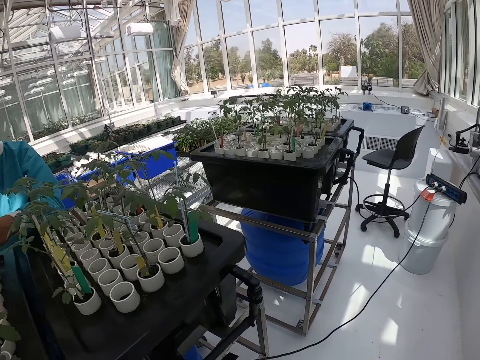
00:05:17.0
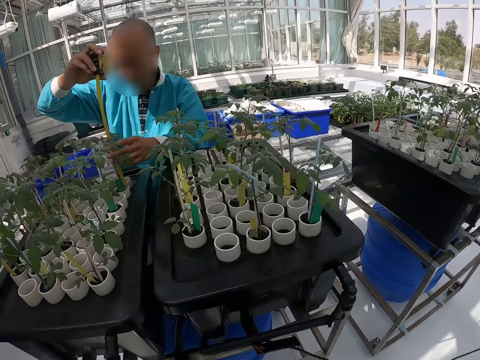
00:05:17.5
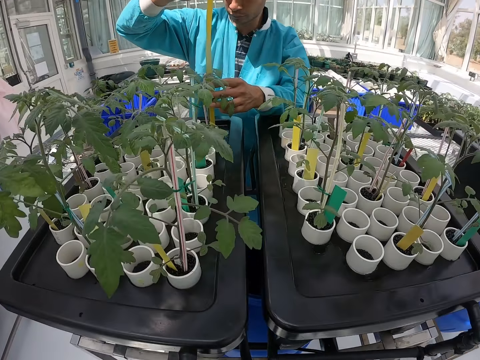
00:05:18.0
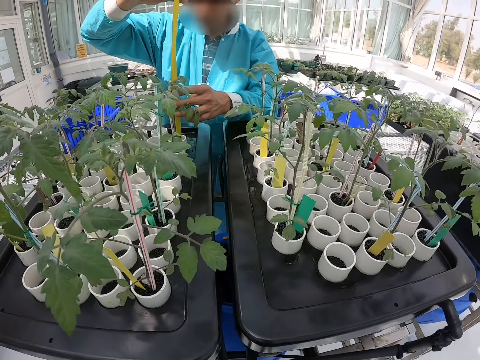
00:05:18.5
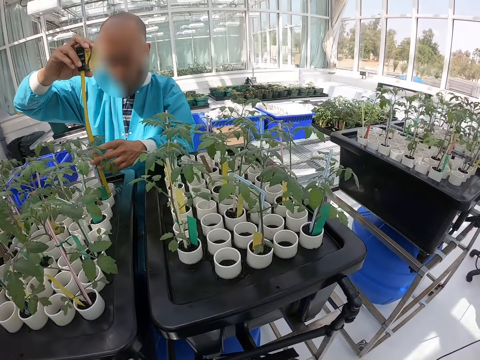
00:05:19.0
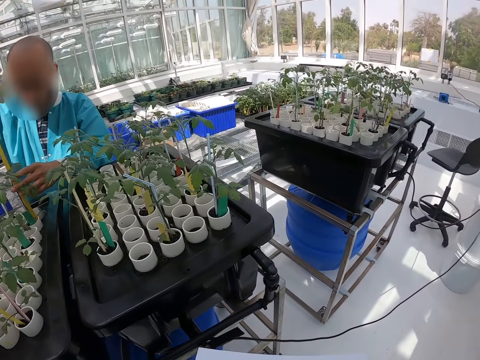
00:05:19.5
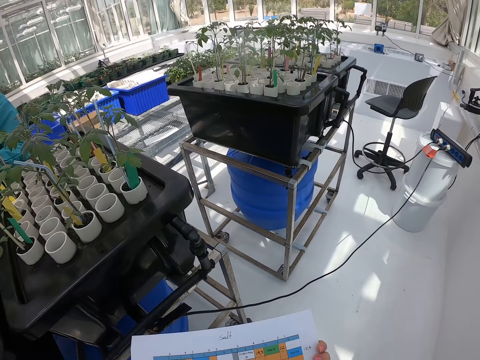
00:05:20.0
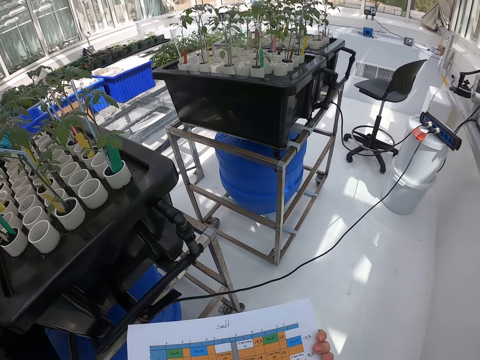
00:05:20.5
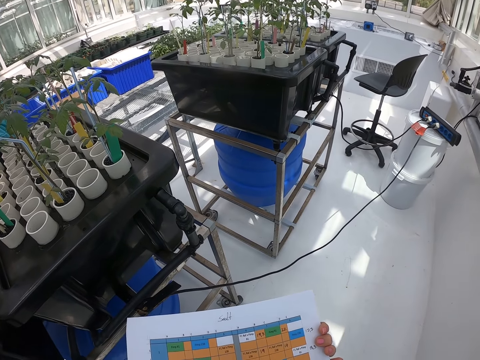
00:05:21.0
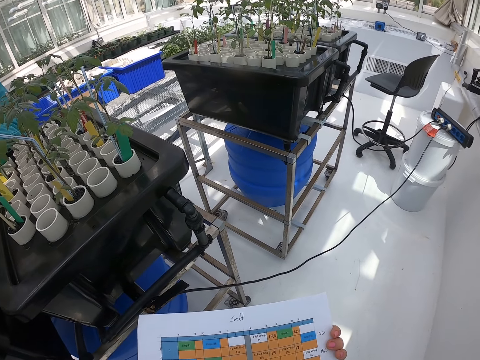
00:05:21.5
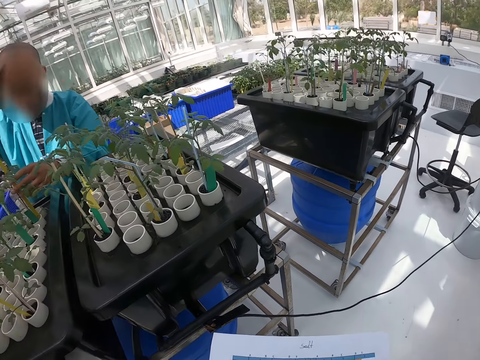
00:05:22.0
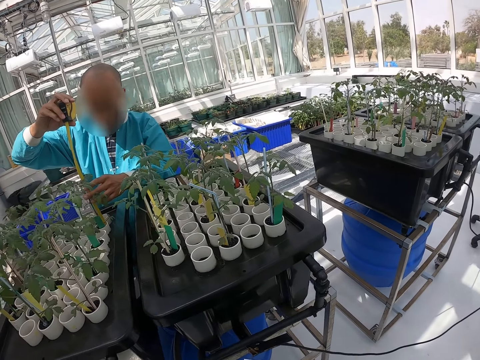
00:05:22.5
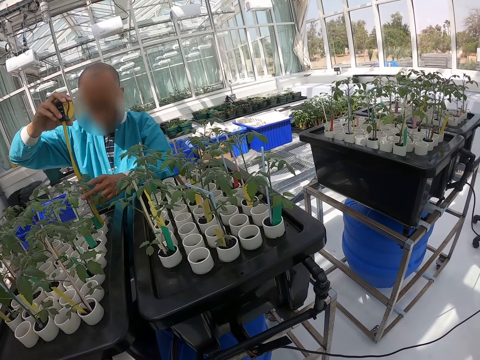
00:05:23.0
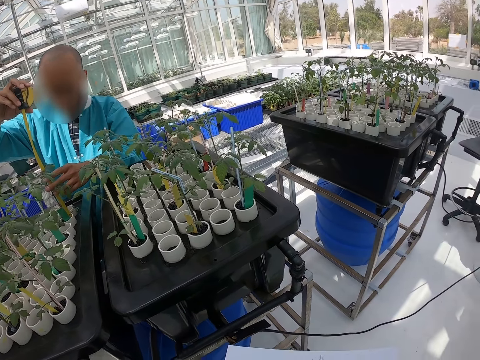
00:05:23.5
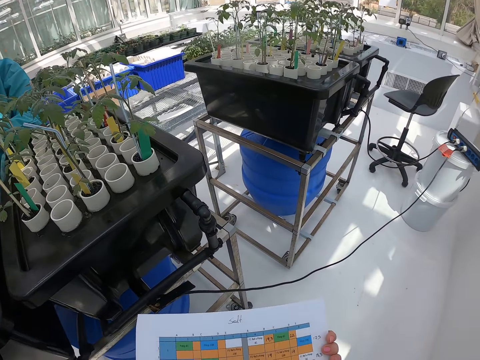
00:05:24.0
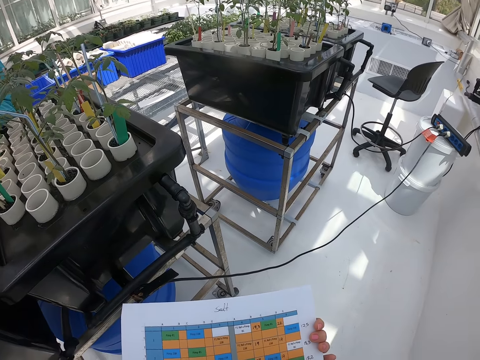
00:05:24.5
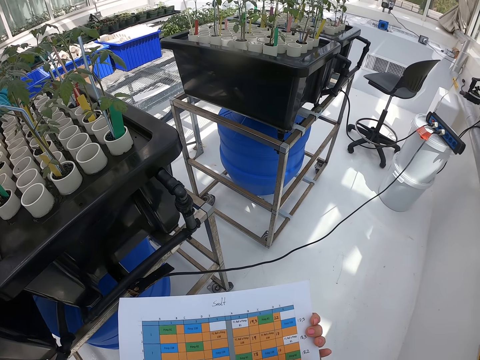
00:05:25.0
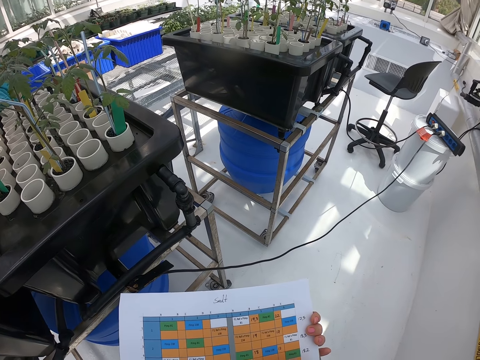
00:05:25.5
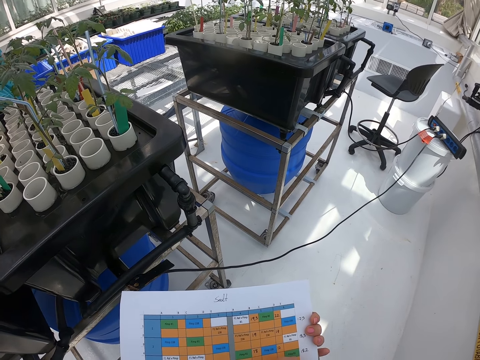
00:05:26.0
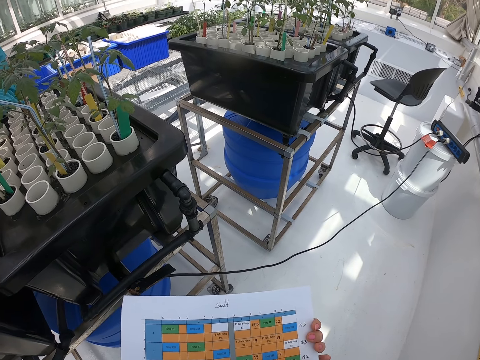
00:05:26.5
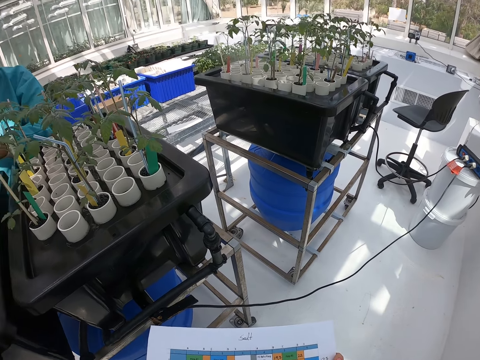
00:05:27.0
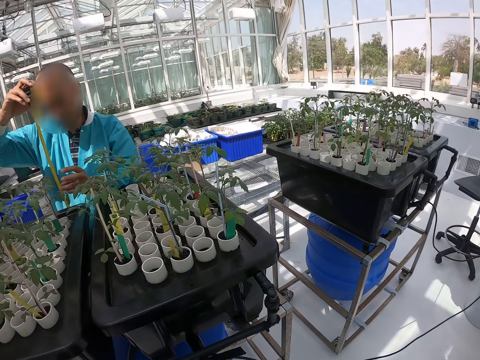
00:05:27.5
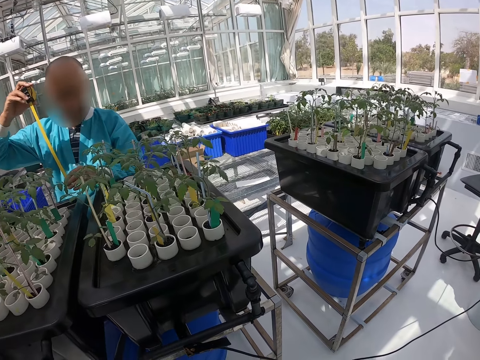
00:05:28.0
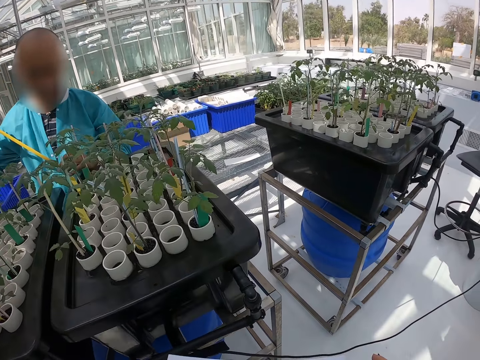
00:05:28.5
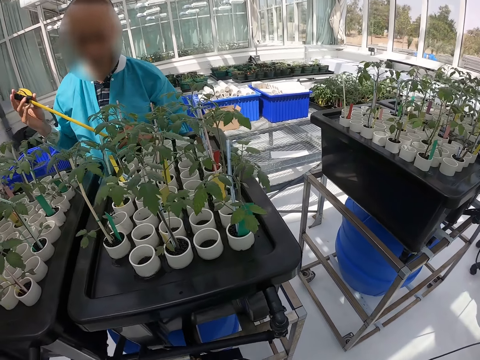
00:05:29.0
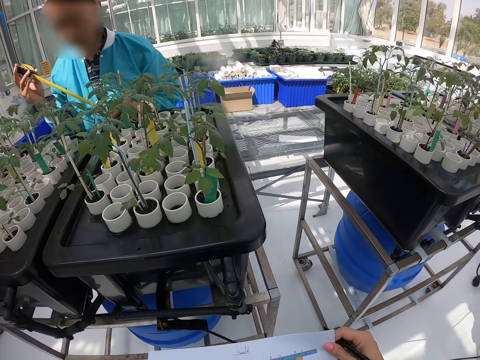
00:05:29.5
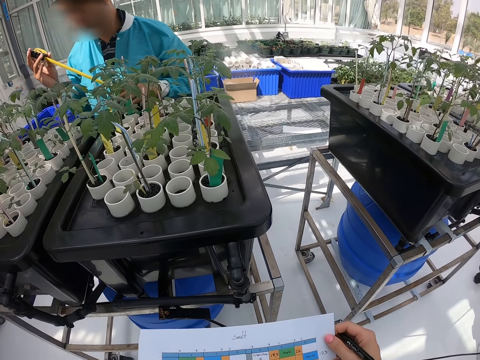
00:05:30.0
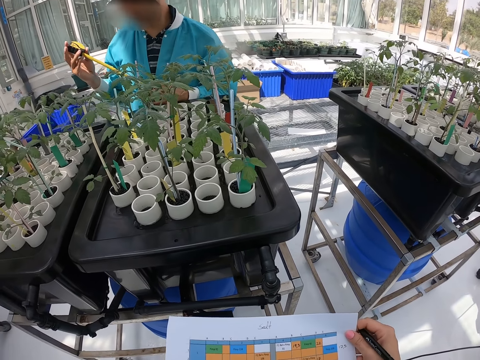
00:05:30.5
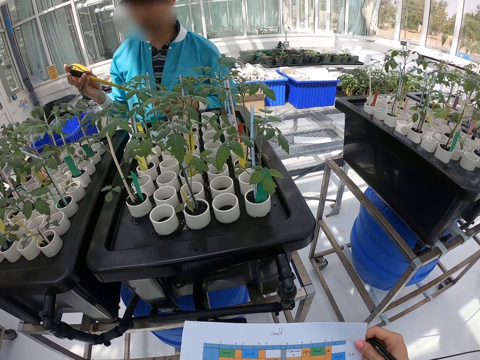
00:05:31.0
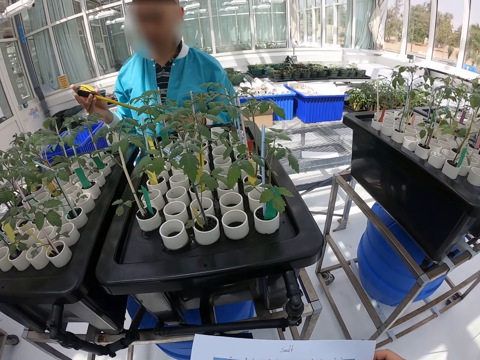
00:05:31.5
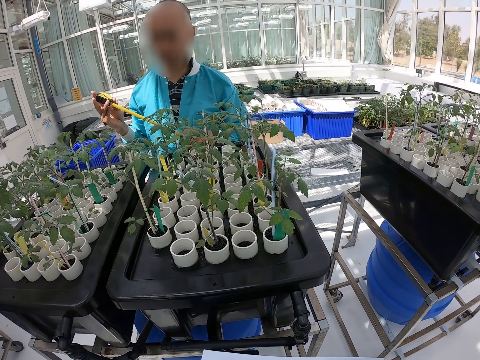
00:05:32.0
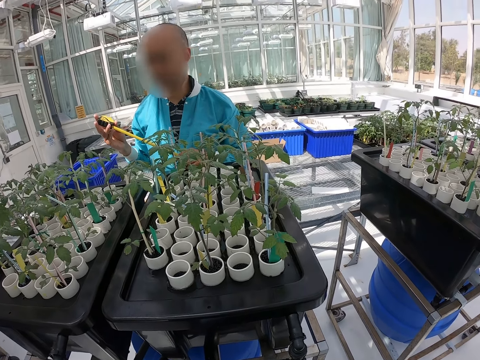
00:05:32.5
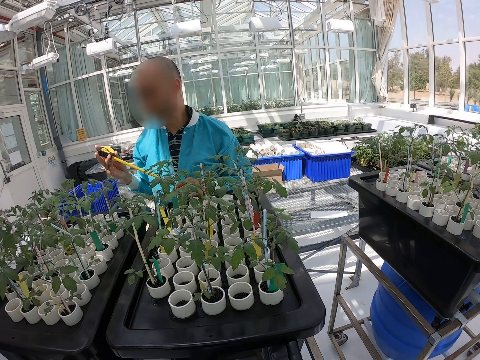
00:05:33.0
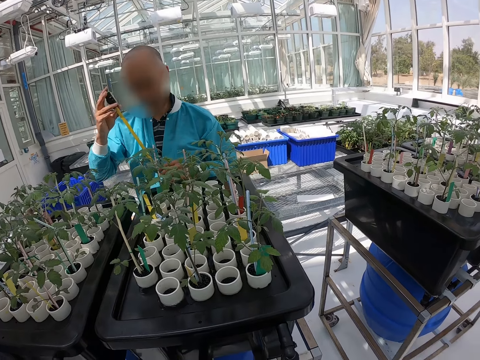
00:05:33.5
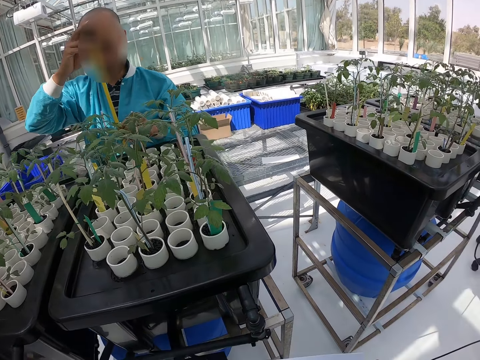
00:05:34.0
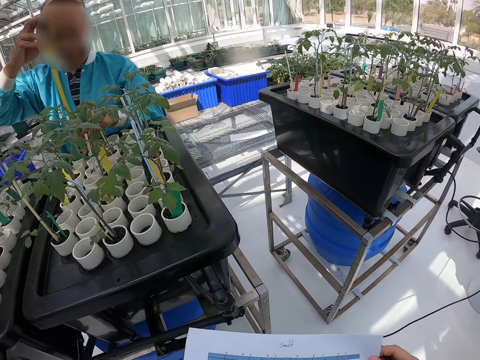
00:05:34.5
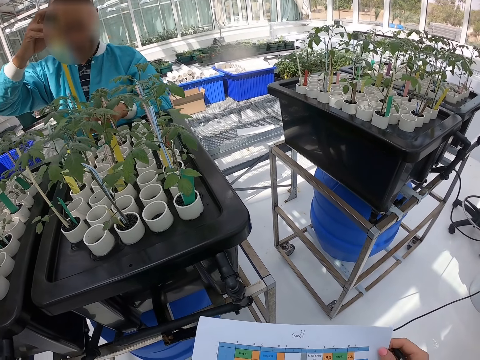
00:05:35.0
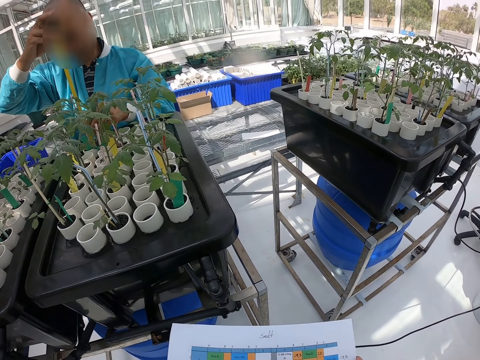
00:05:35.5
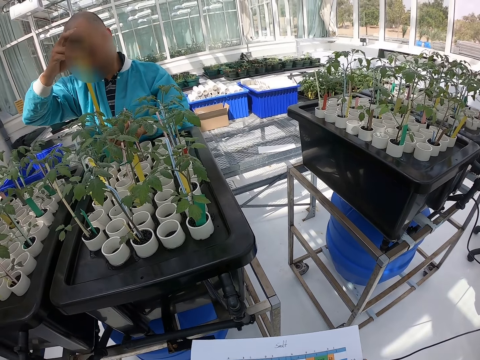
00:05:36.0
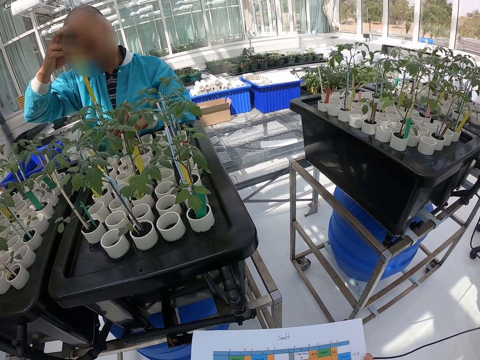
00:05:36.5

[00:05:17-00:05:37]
The camera wearer looks around. He holds a magazine with both his hands. He touches paper. A person touches a measure tape.

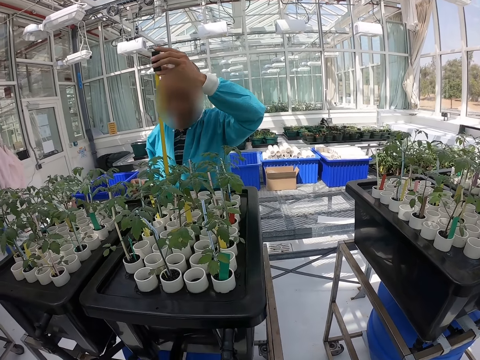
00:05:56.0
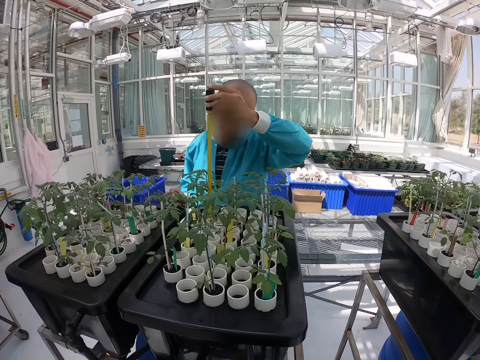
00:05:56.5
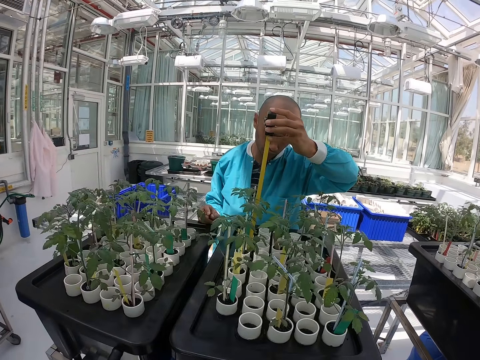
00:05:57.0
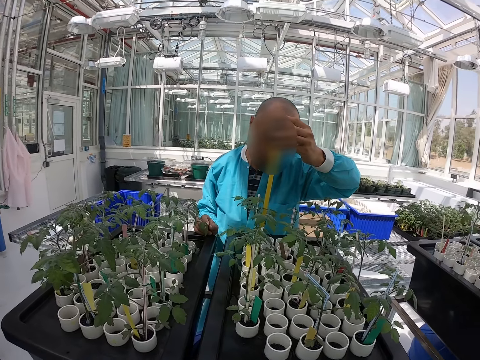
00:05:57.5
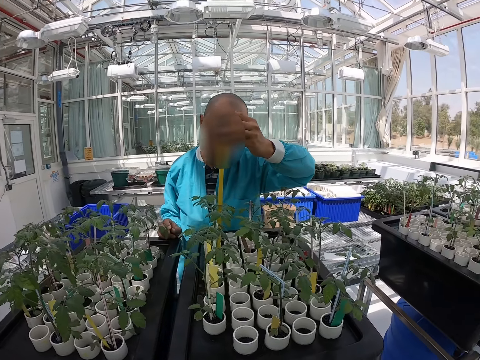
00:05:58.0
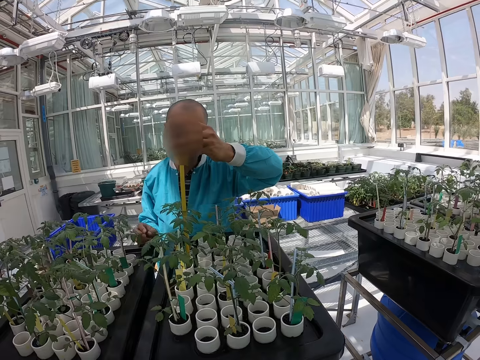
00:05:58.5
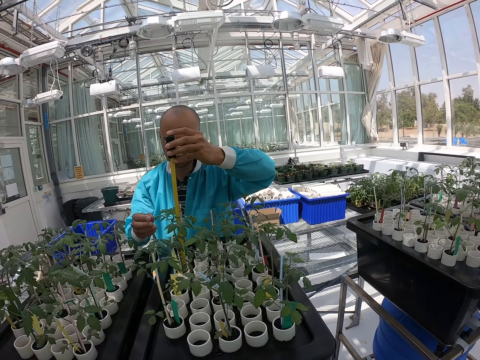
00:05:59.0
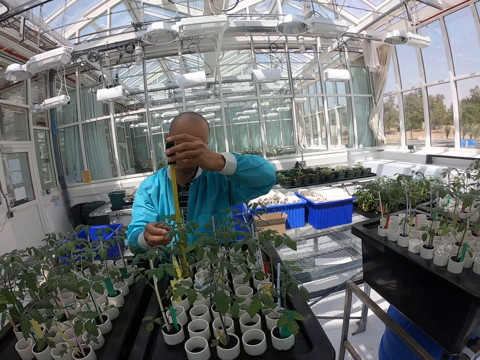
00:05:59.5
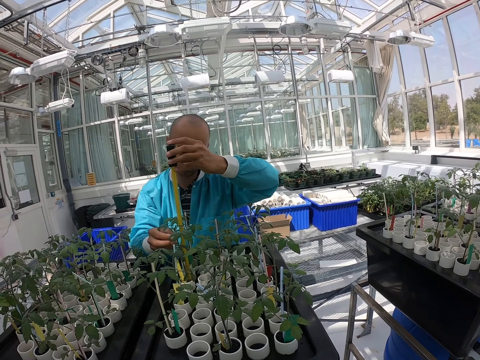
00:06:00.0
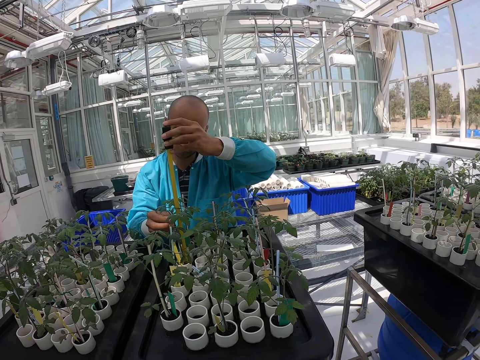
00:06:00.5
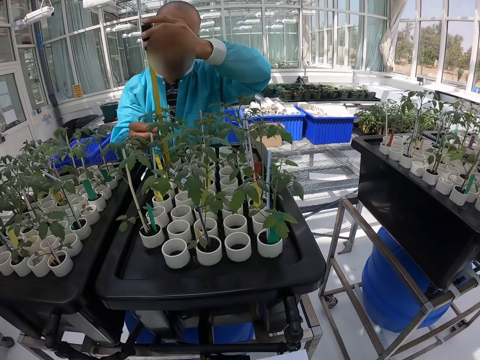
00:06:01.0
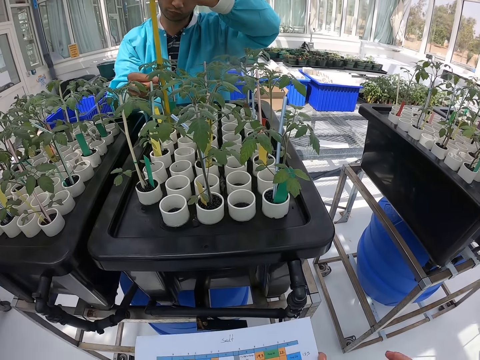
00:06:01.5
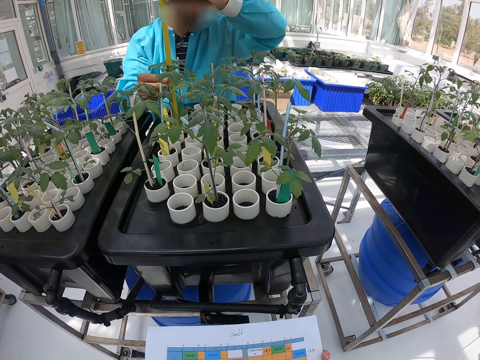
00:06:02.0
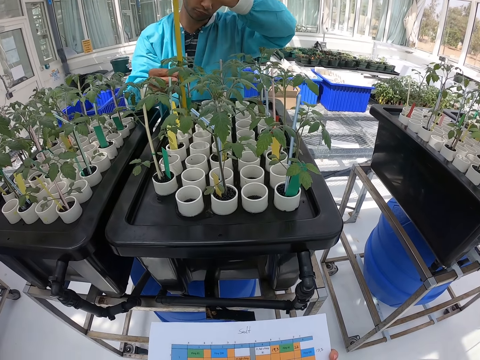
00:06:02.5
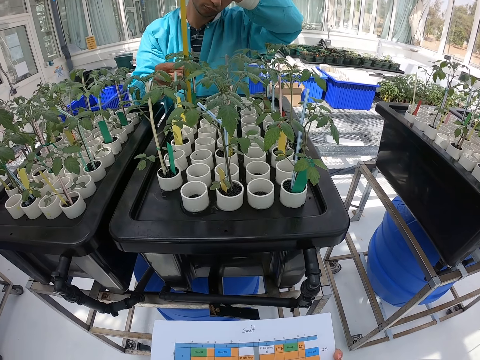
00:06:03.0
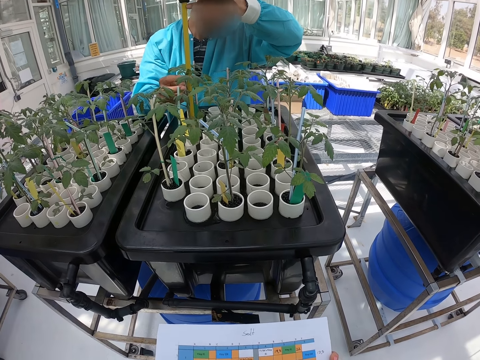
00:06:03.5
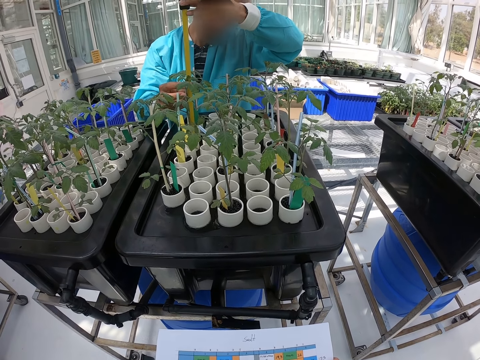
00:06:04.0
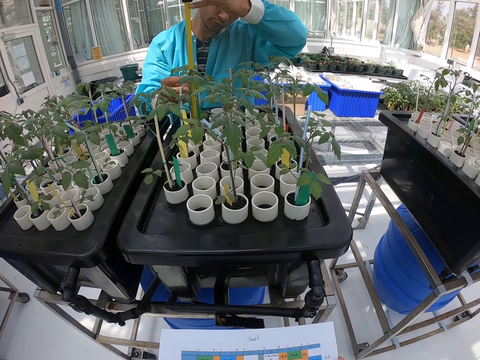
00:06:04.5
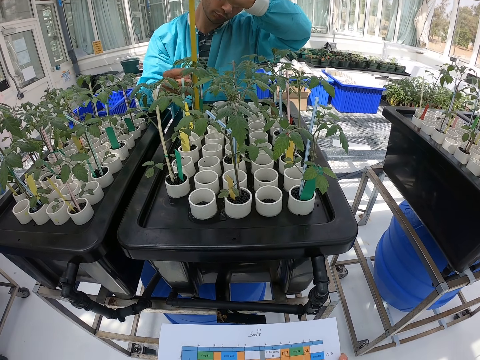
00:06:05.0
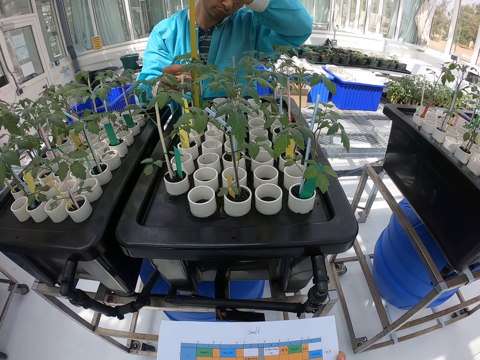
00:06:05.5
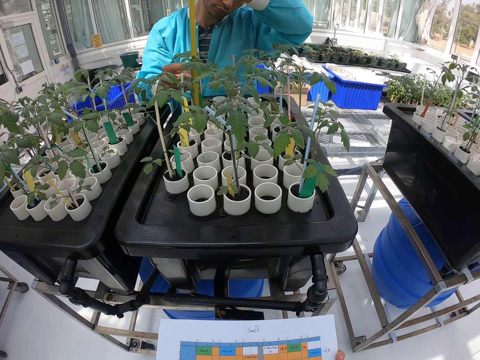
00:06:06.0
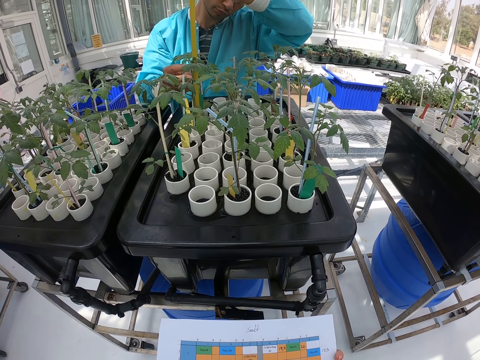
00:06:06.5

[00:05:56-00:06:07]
A person measures plants.
